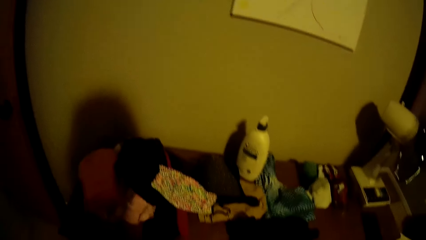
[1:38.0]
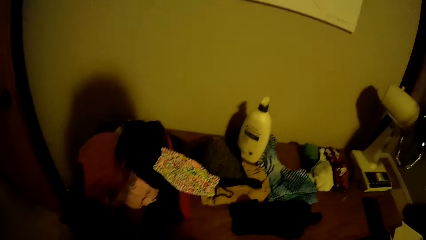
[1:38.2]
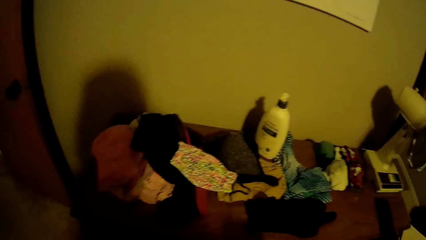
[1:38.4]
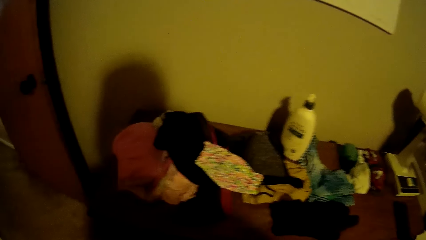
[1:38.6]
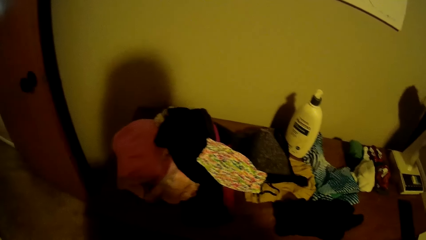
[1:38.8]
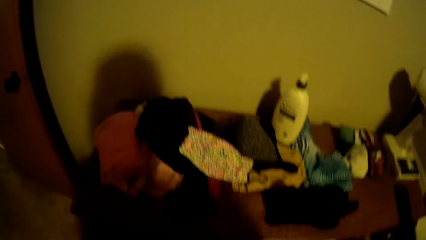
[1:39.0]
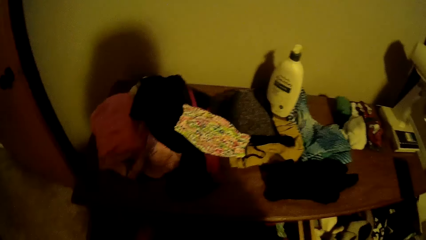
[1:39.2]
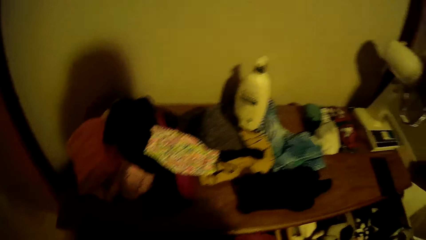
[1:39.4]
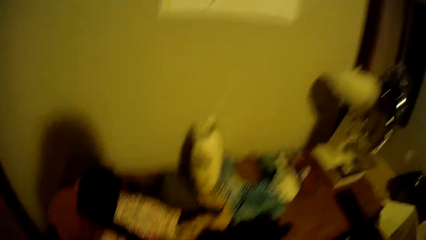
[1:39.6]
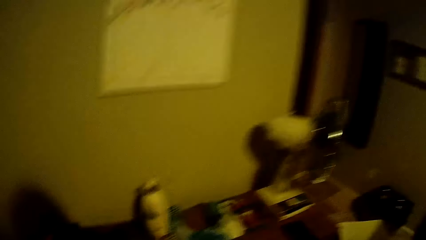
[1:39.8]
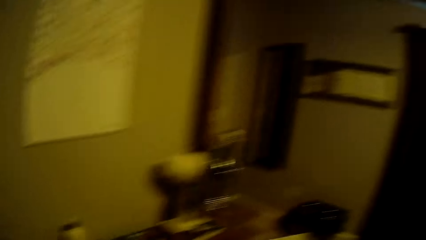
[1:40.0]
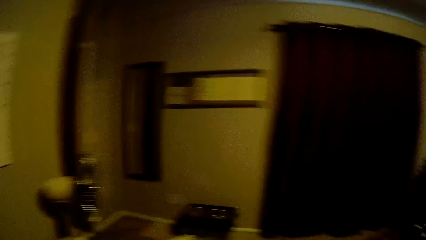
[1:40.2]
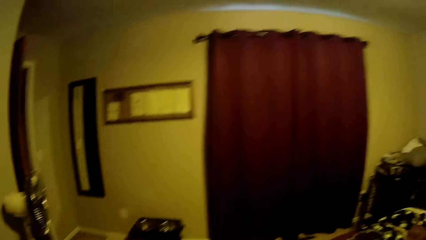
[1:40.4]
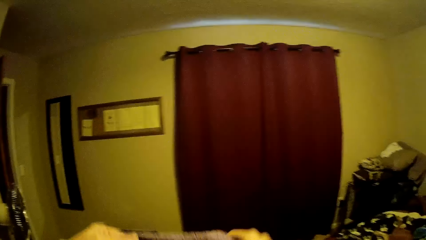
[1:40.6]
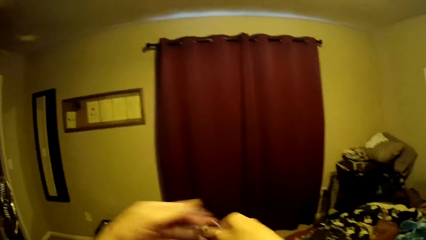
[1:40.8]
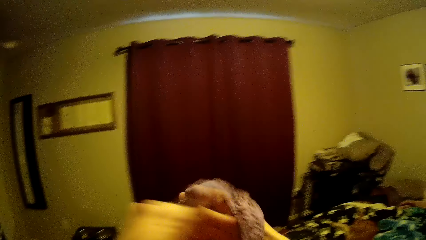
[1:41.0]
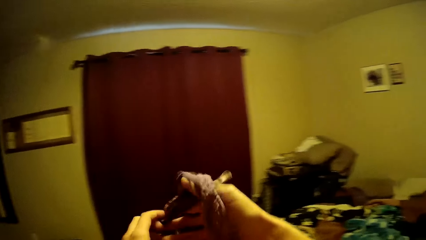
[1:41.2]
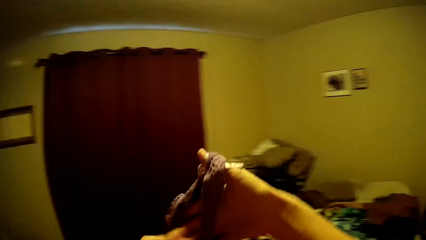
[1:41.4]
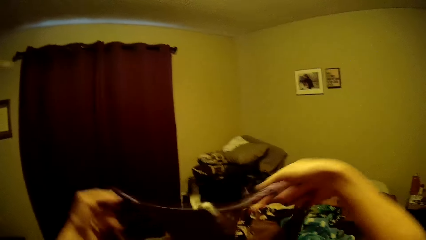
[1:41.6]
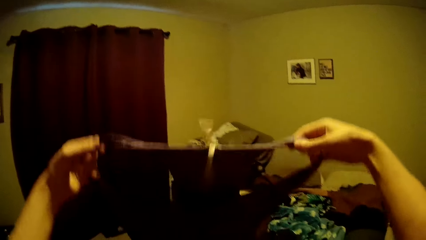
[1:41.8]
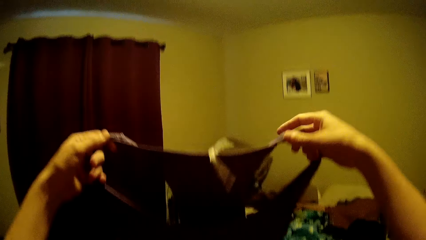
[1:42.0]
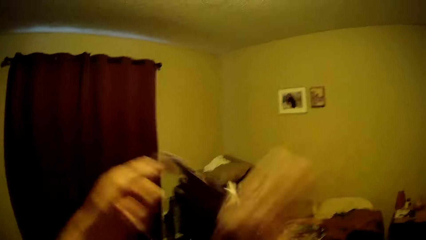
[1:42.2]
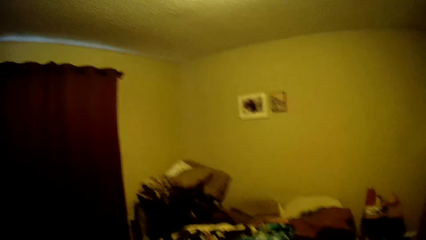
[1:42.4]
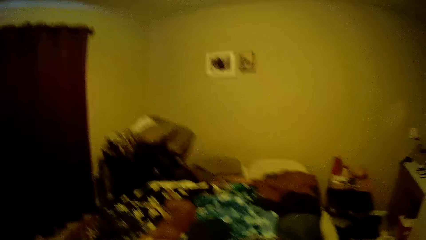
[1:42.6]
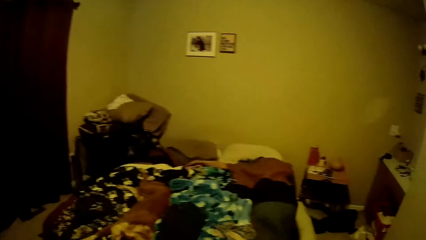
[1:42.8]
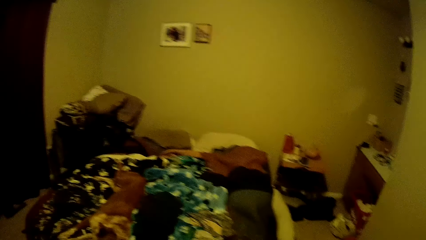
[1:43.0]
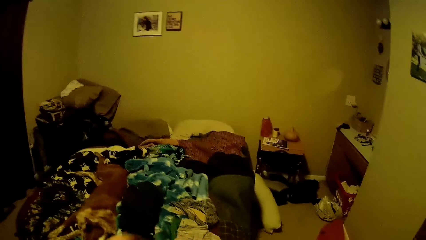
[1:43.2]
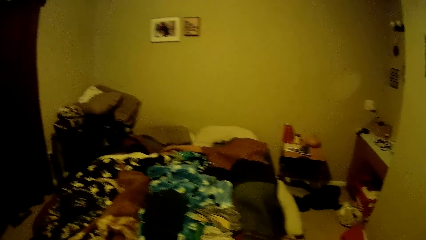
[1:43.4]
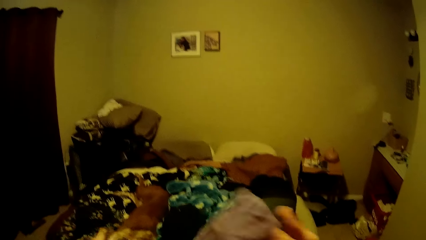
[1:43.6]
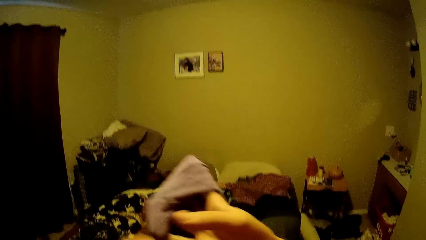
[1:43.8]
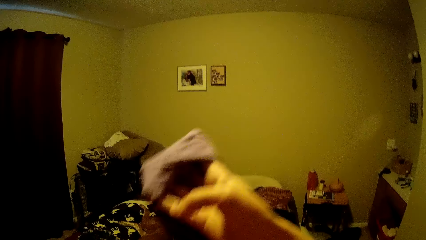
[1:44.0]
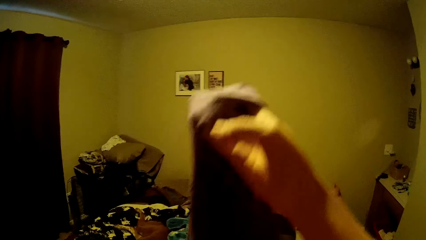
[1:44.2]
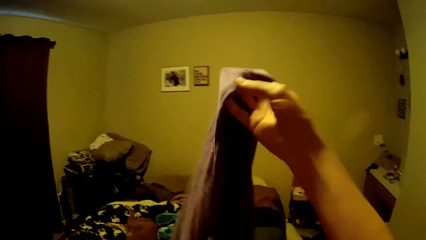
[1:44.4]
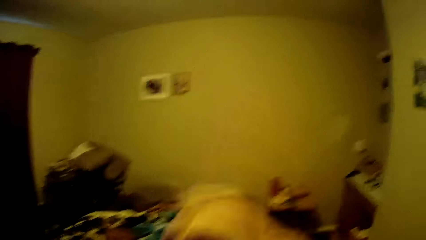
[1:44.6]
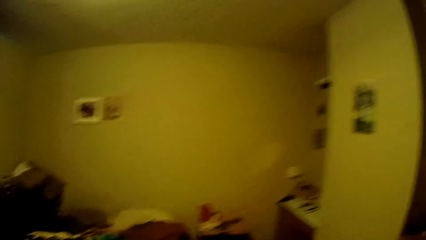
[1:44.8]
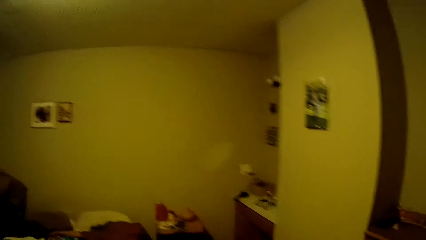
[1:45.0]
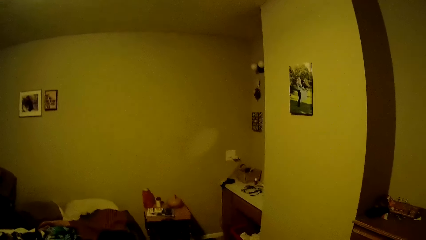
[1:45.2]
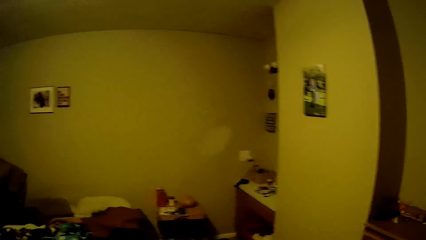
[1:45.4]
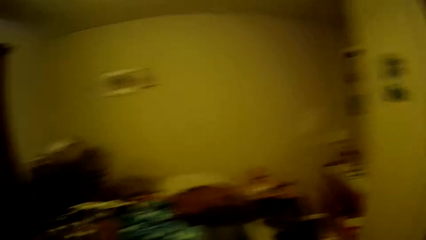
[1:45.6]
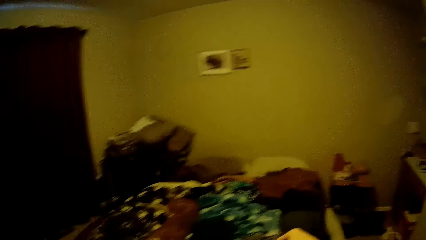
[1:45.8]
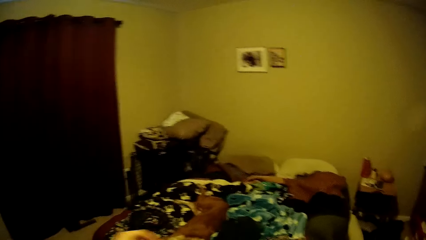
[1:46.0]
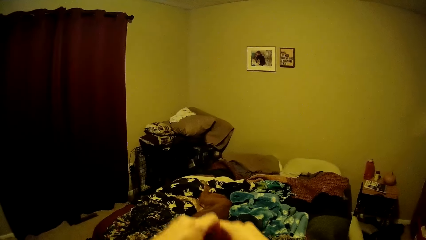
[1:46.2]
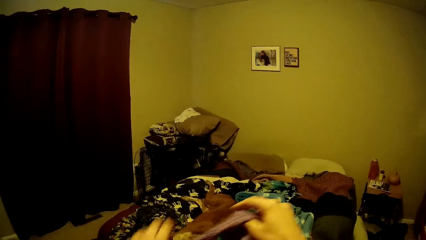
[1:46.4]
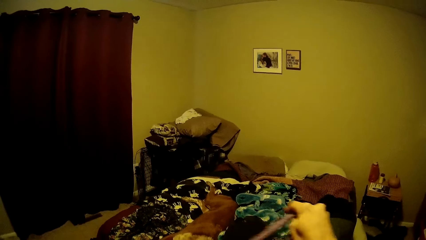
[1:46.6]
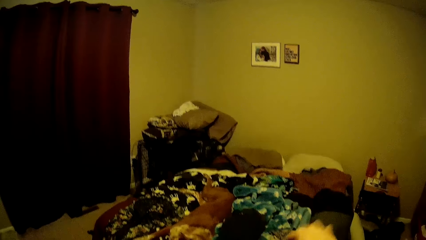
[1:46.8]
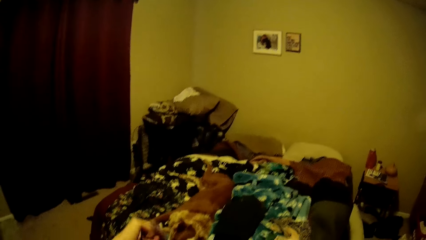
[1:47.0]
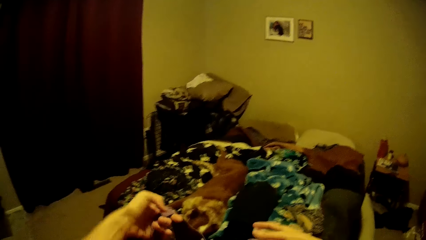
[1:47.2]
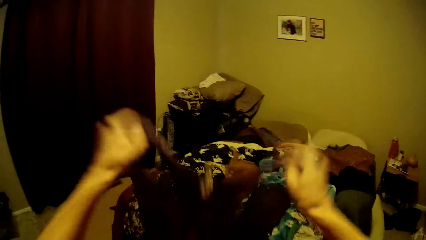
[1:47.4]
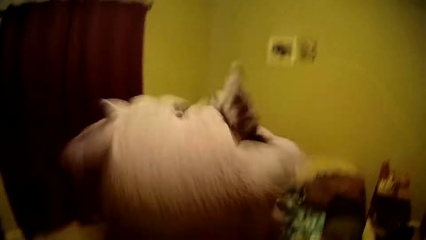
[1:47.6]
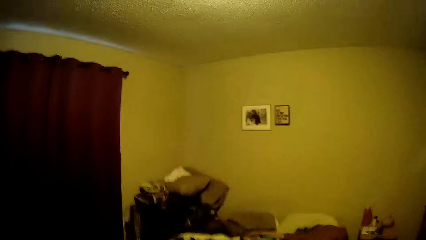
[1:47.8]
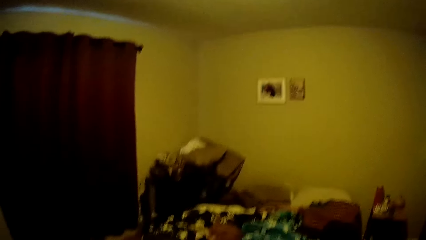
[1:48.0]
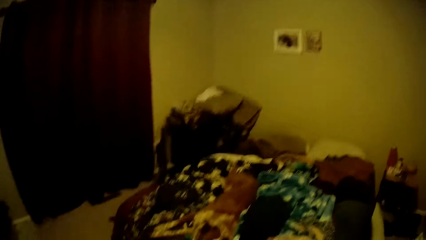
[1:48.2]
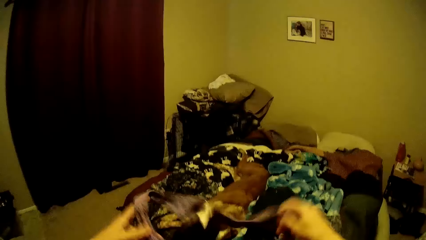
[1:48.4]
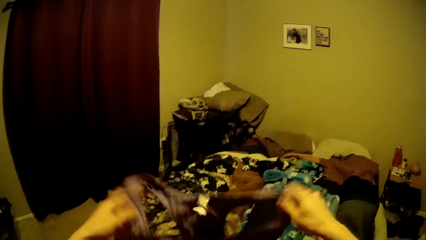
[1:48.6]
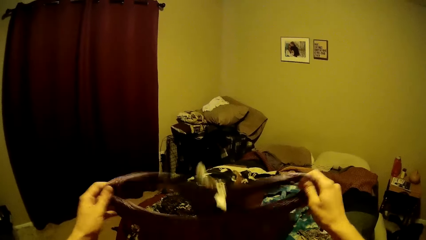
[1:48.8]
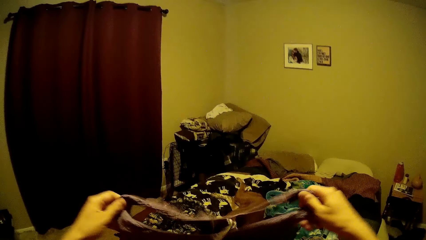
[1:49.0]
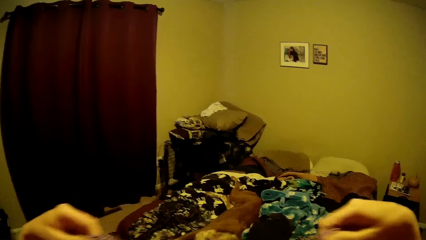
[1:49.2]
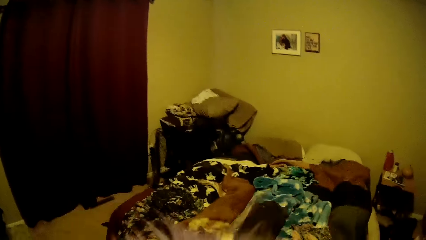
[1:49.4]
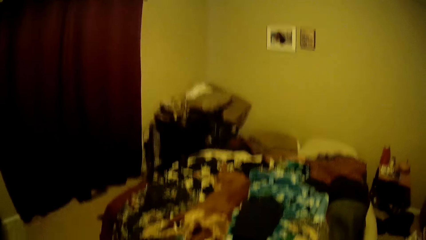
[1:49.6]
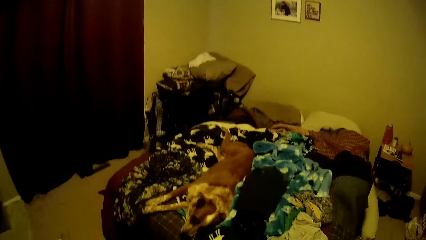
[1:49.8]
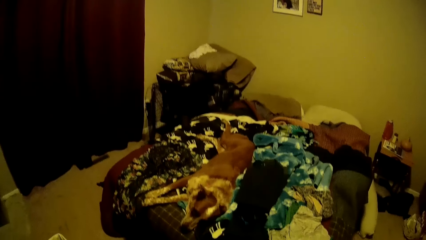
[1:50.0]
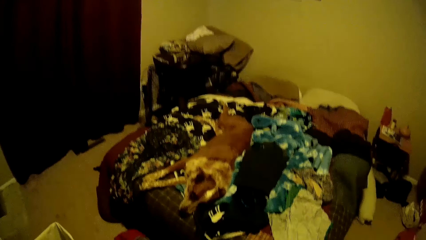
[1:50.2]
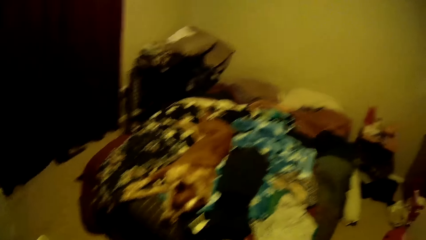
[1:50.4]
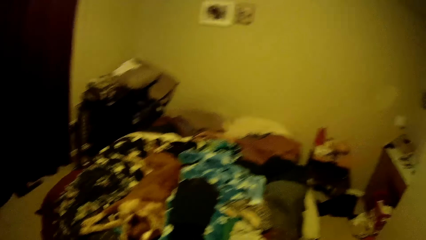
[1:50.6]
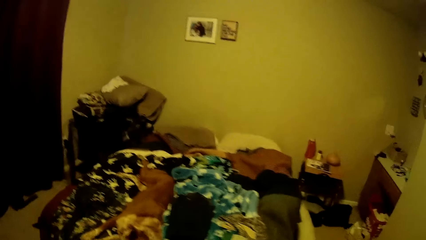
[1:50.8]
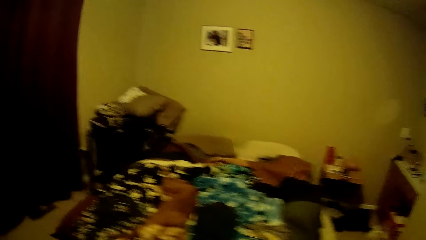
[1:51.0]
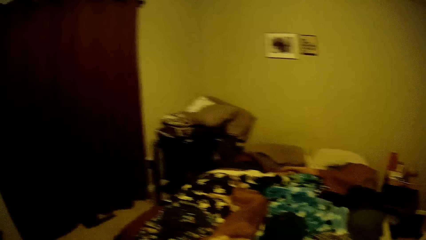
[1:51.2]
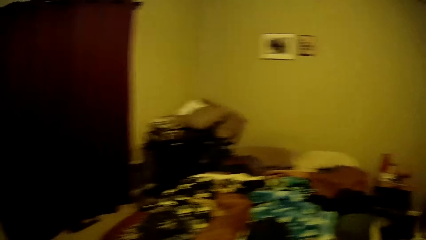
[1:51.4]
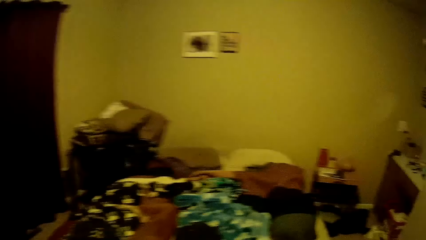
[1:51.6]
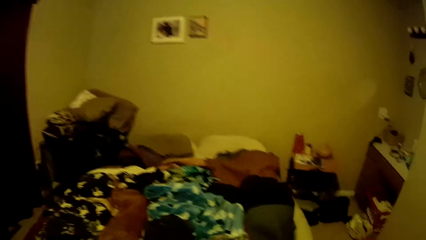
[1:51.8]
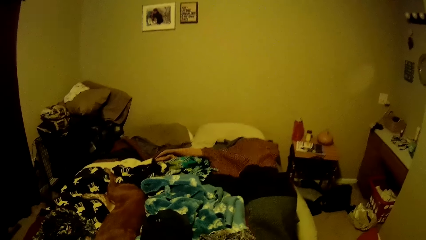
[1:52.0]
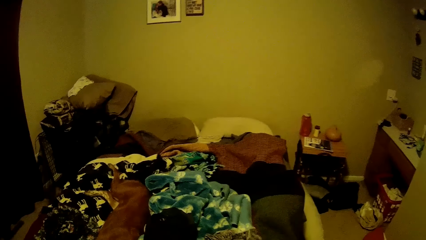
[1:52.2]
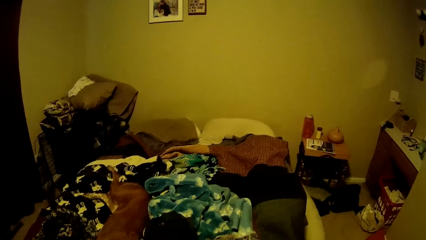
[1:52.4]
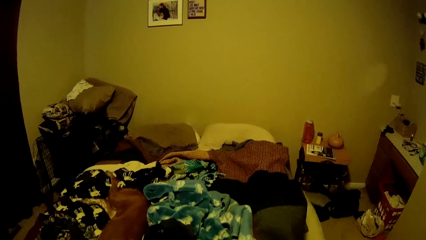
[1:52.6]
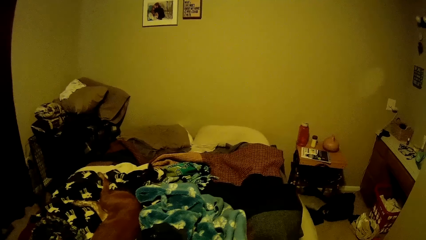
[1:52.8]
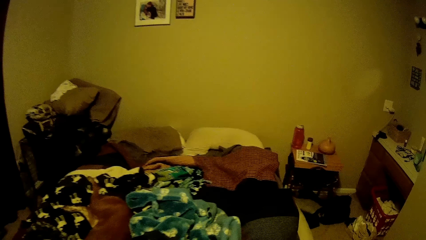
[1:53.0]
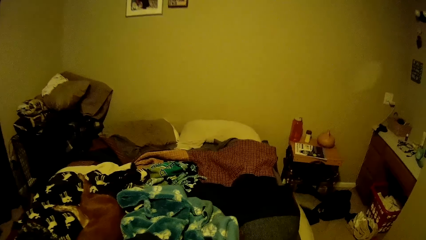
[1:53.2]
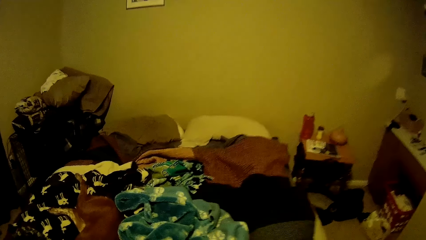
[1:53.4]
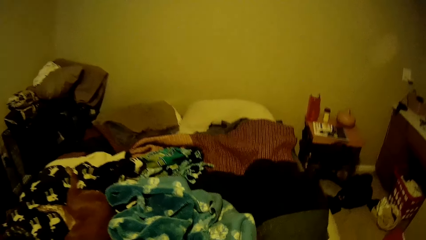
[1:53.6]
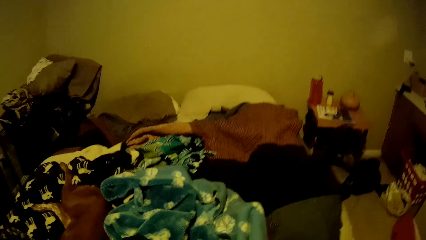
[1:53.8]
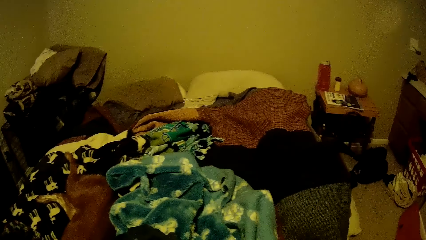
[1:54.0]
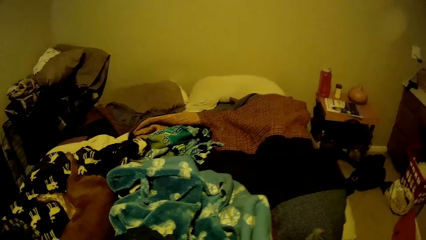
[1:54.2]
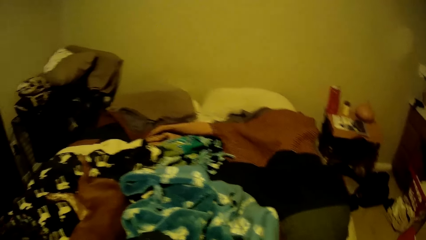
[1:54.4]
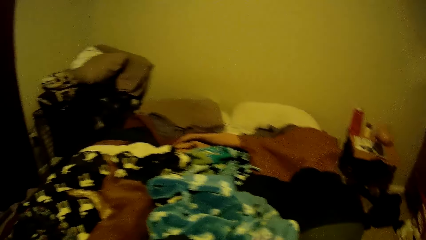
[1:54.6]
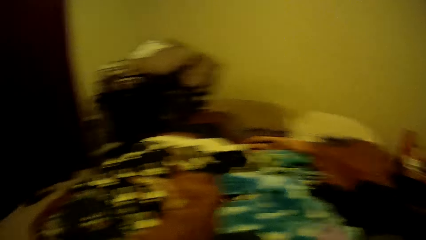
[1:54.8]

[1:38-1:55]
The camera wearer picks up a vest. They turn the vest inside out. They flap the vest. They fold the cloth.
